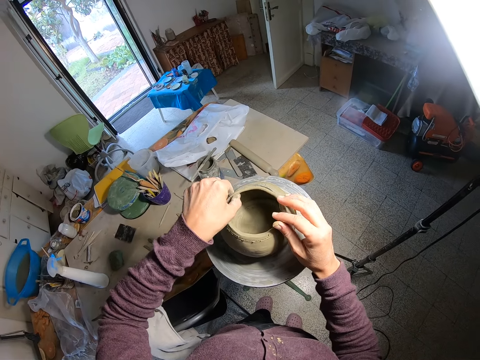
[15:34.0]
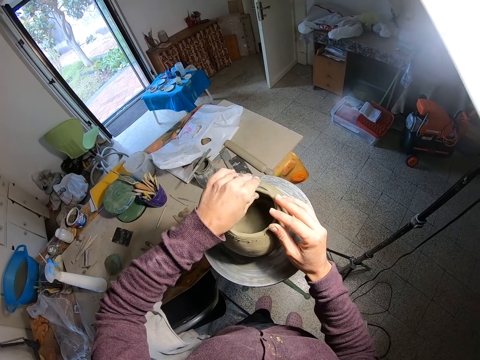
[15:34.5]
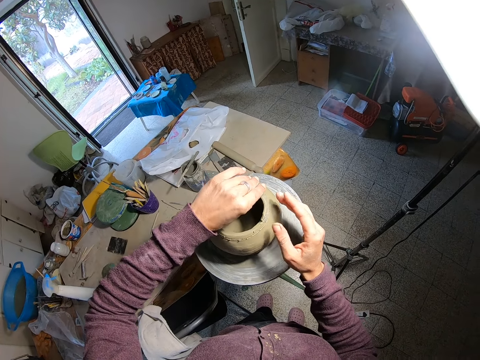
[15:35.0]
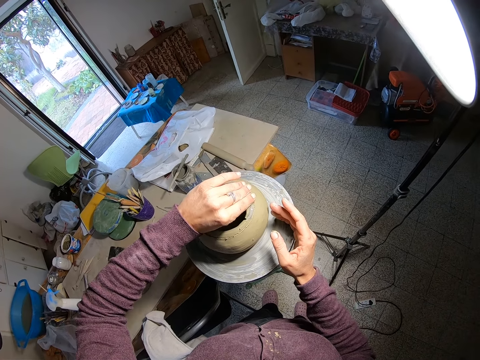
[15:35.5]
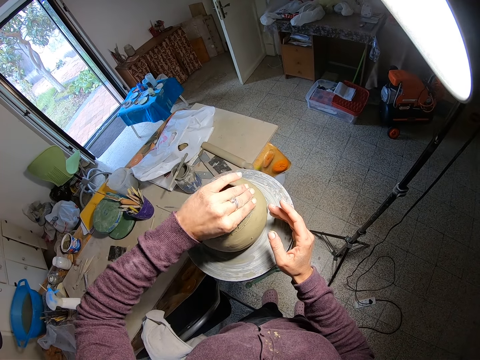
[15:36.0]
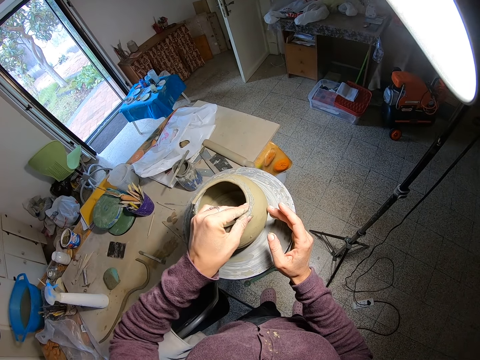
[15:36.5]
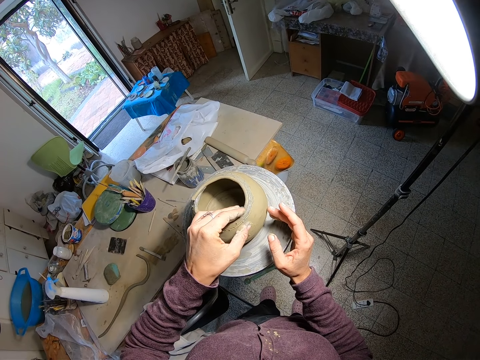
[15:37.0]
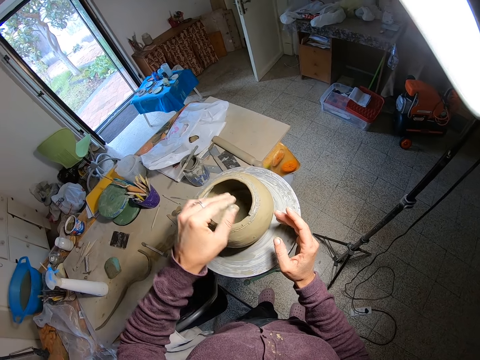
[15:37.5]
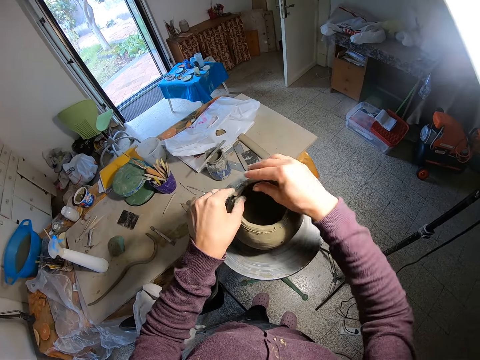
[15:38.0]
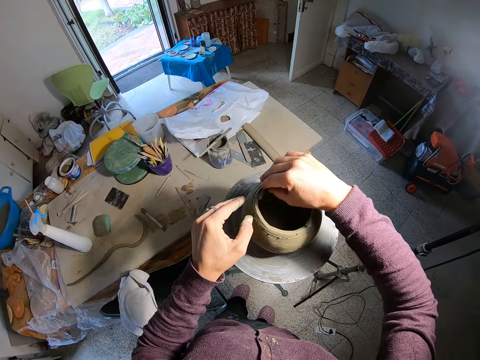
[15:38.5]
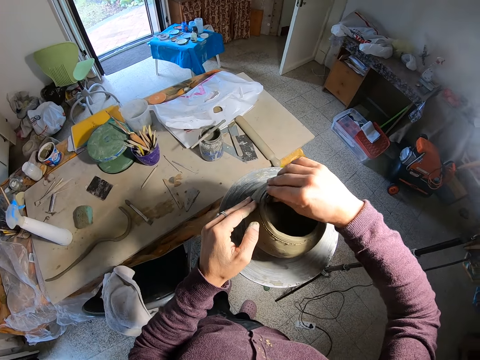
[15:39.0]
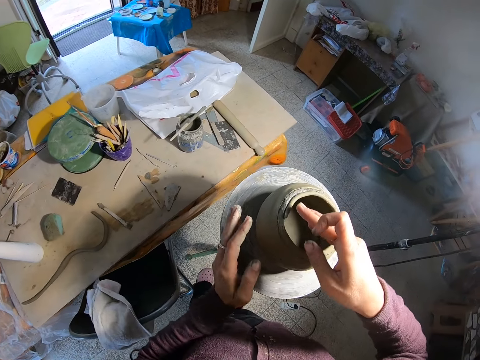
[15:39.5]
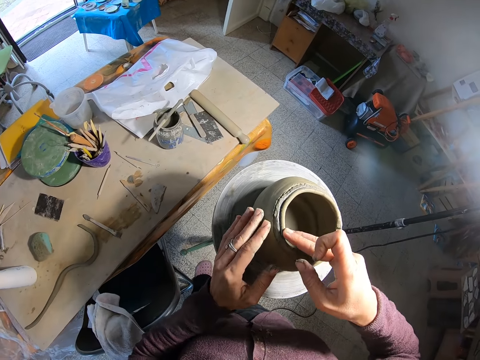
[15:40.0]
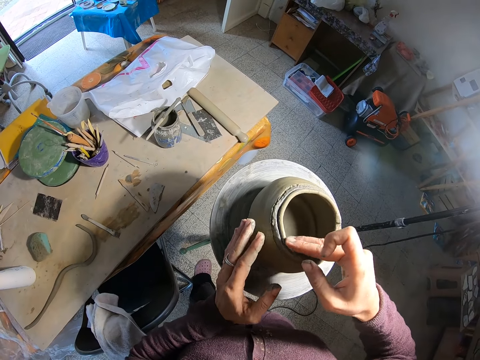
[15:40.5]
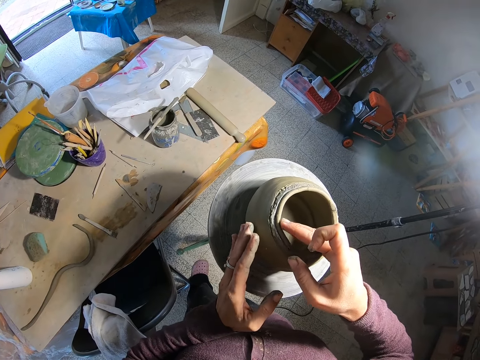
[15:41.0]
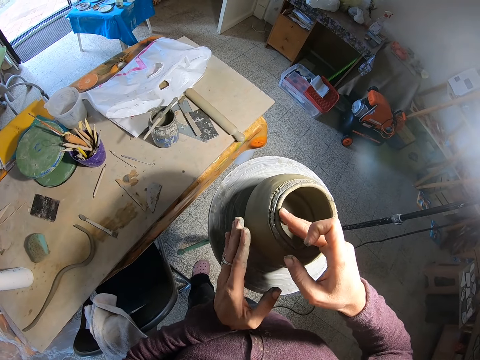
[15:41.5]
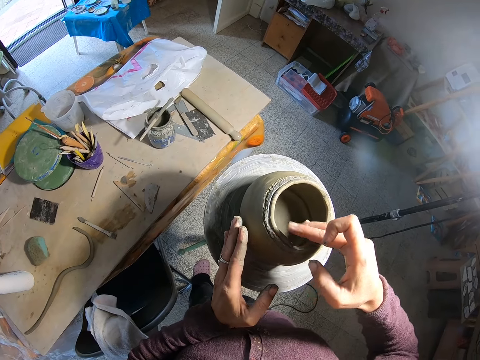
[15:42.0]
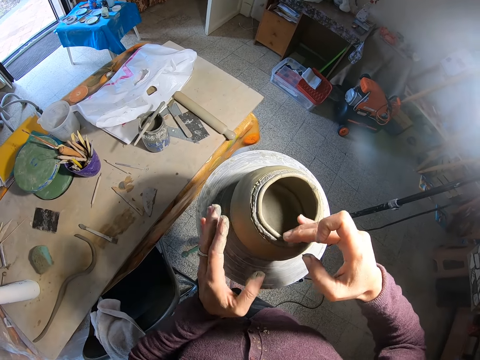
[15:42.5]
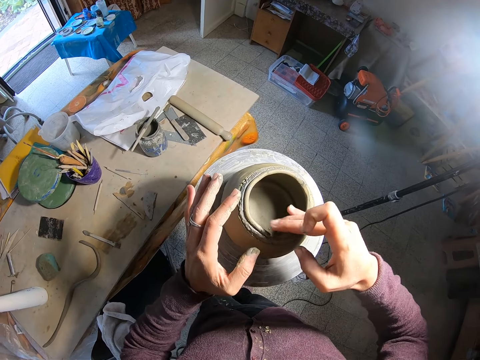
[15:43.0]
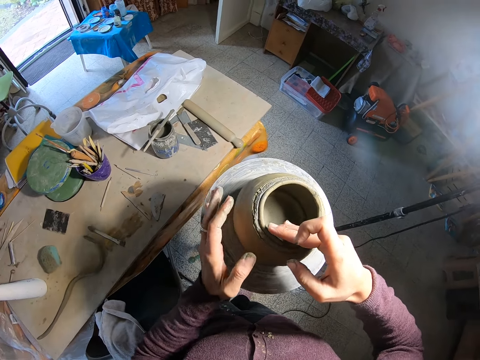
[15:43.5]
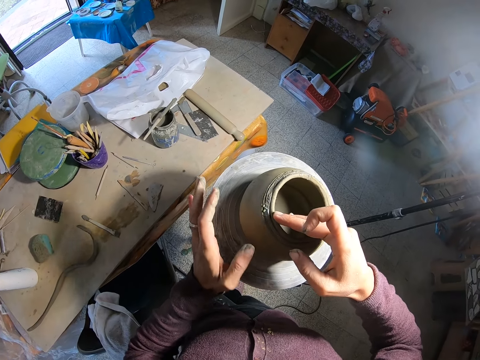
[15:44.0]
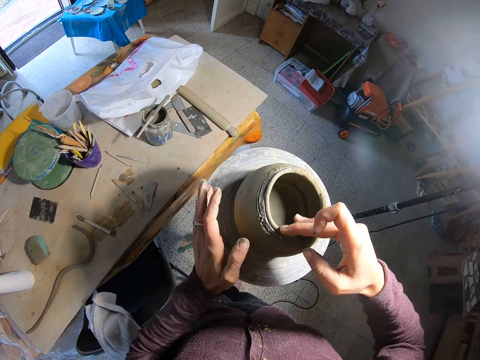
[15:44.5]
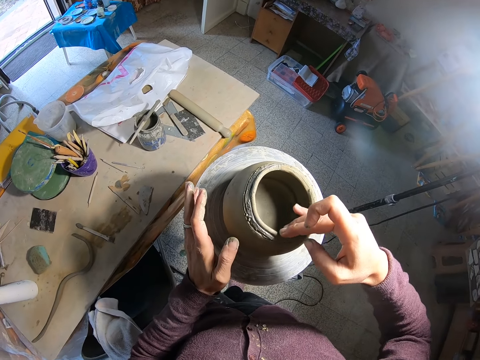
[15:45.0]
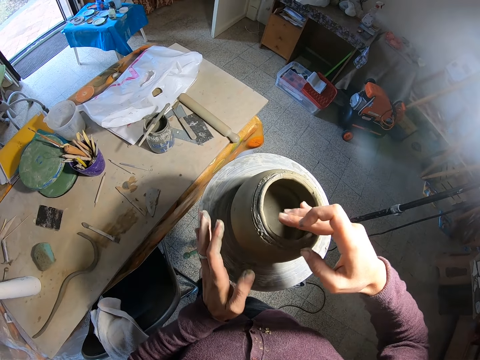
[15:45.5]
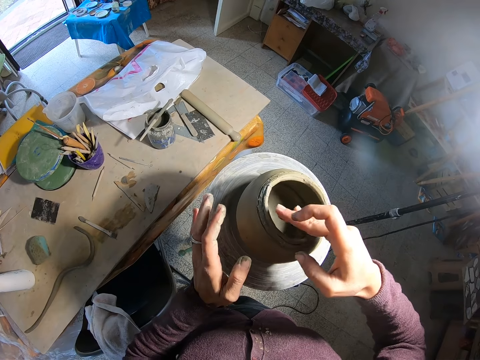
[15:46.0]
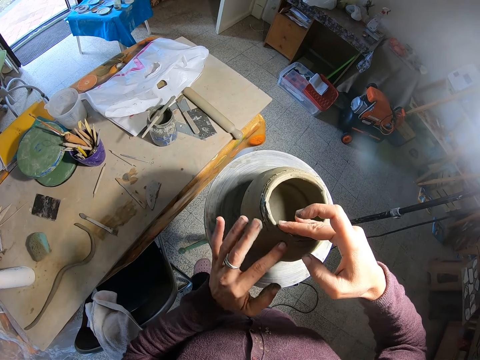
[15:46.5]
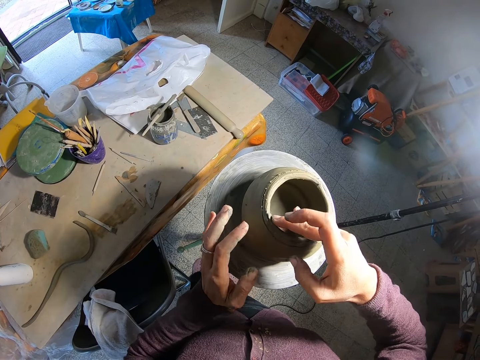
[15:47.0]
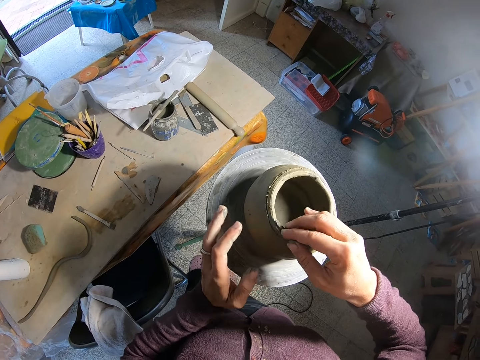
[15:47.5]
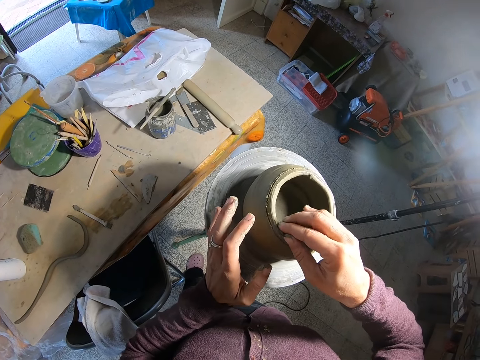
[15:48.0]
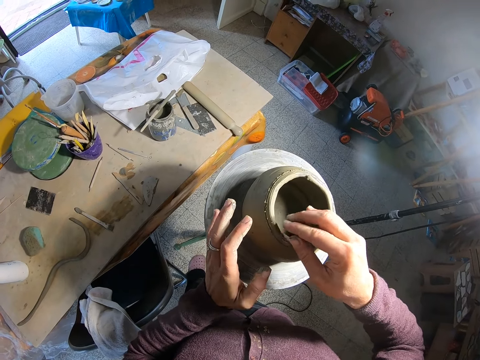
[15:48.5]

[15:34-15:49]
The camera wearer blends the clay coil to the clay pot with both hands. She blends the clay coil to the clay pot with her left hand. She blends the clay coil to the clay pot with both hands. She rolls the throwing wheel with her left hand. She blends the clay coil to the clay pot with both hands. She rolls the throwing wheel with her left hand. She blends the clay coil to the clay pot with her right hand. She blends the clay coil to the clay pot with both hands.

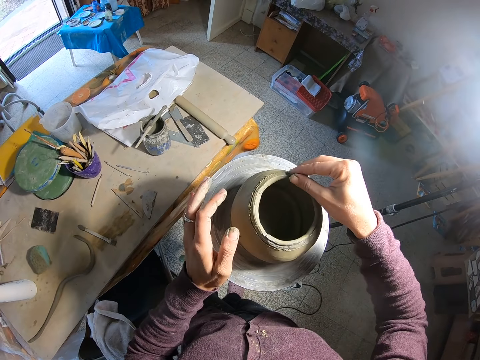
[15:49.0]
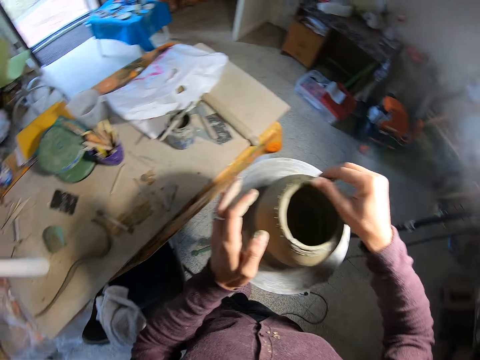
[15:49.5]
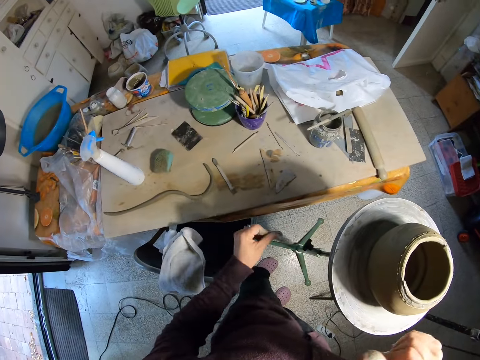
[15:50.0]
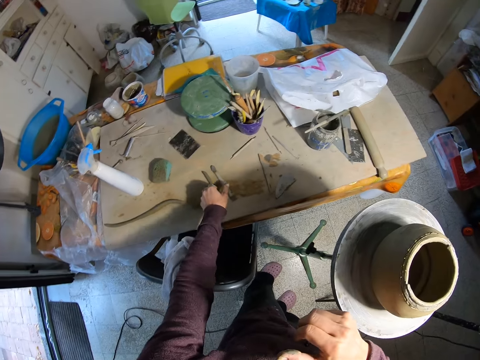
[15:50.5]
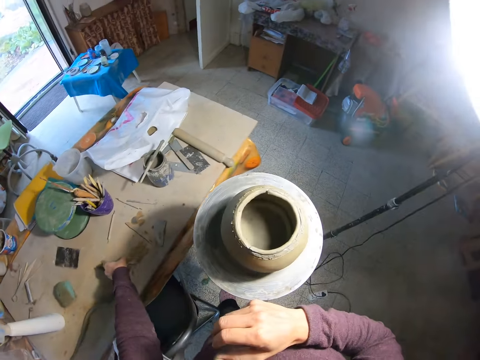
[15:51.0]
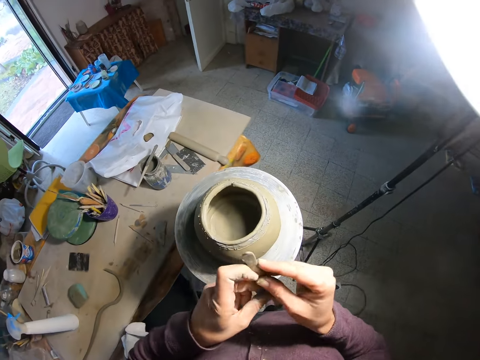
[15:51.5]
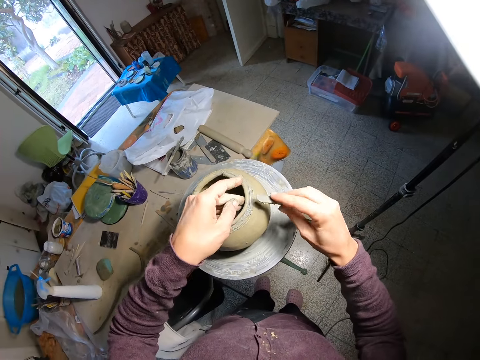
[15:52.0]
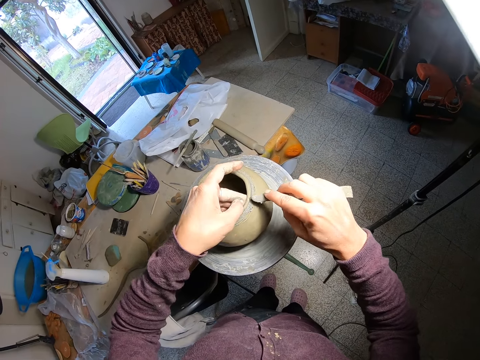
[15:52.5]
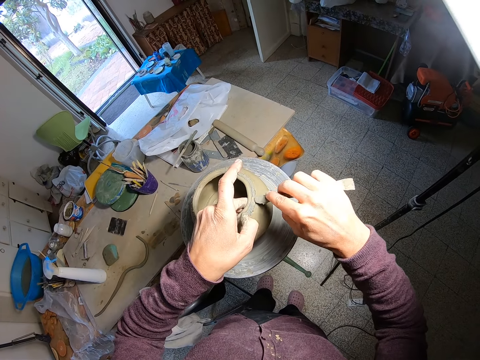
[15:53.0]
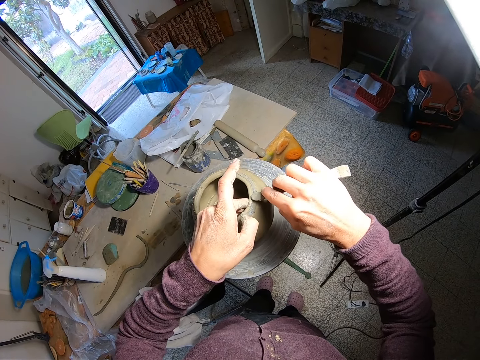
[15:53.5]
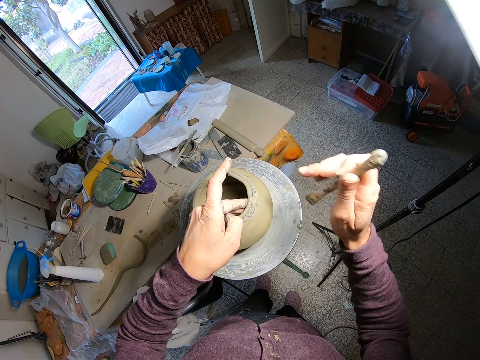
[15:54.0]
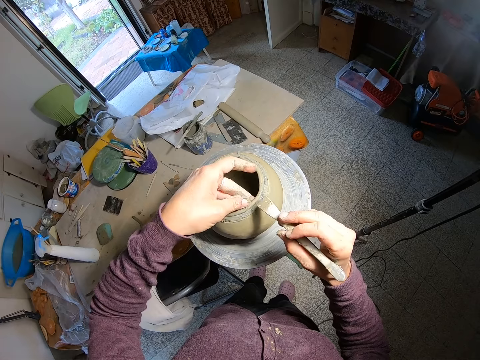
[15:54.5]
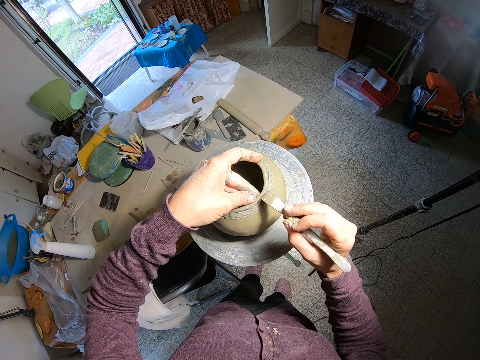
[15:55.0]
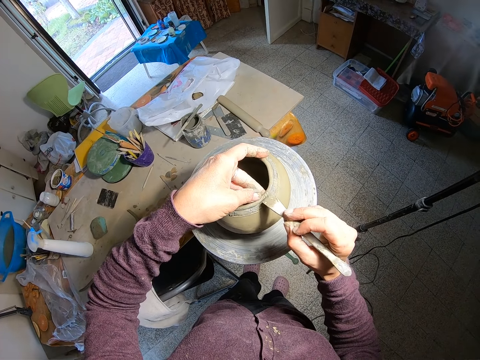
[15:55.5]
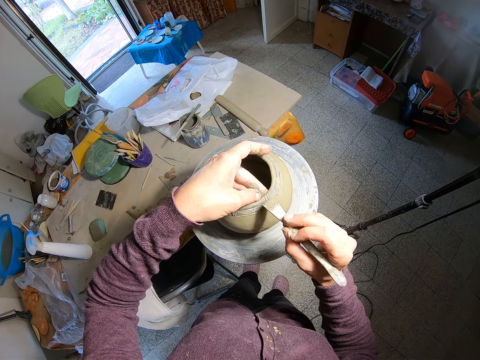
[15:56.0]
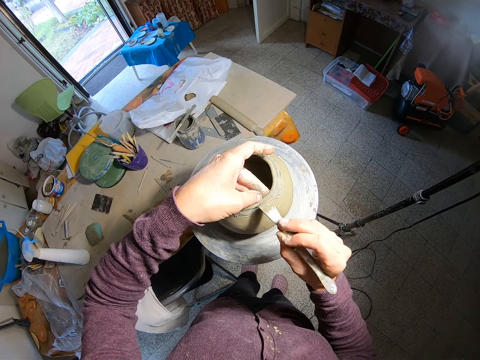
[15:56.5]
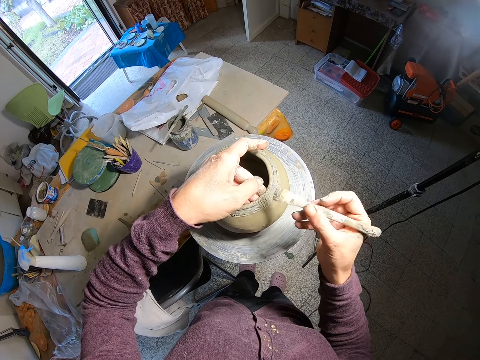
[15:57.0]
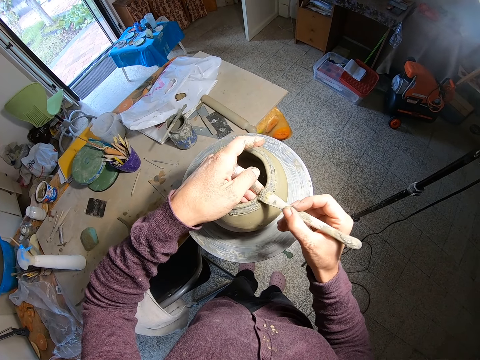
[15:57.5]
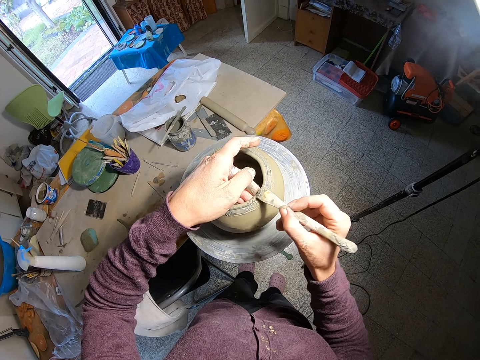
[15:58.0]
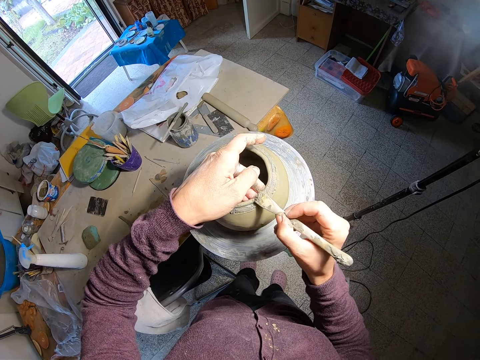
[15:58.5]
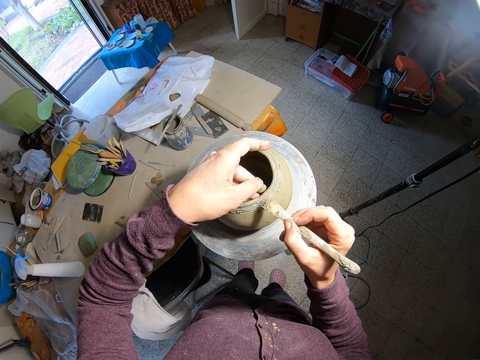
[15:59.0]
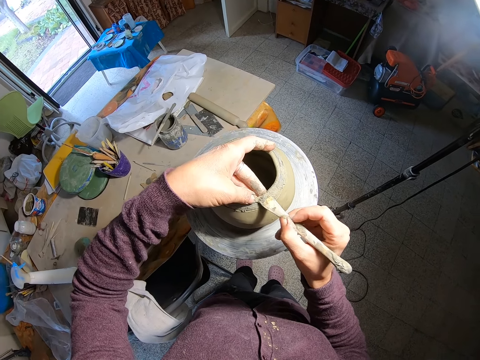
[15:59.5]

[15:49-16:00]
The camera wearer stares at the table. She picks a spatula from the table with her left hand. She passes the spatula from her left hand to her right hand. She molds a pot. She supports the wet clay pot from inside with her left hand. She blends the clay coil to the wet clay pot with the spatula in her right hand. She scrapes the pot with a brush.
